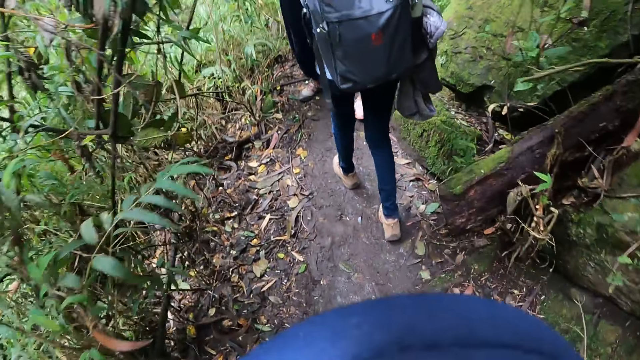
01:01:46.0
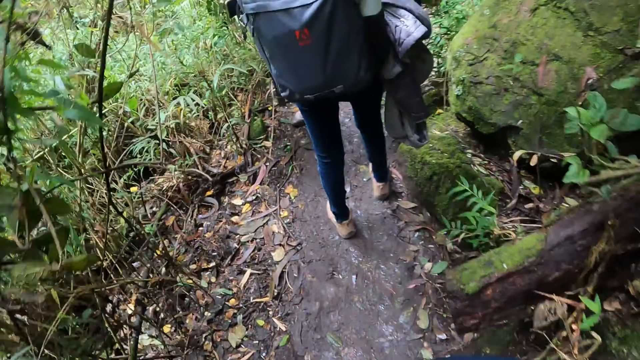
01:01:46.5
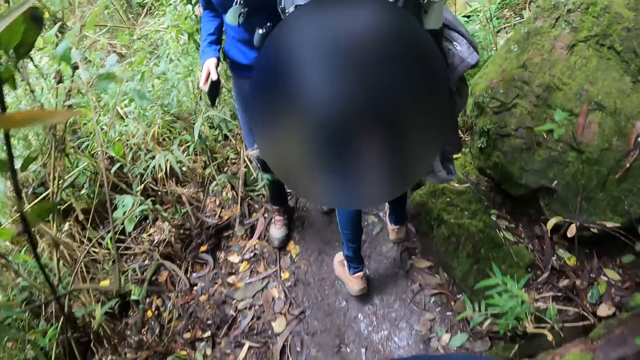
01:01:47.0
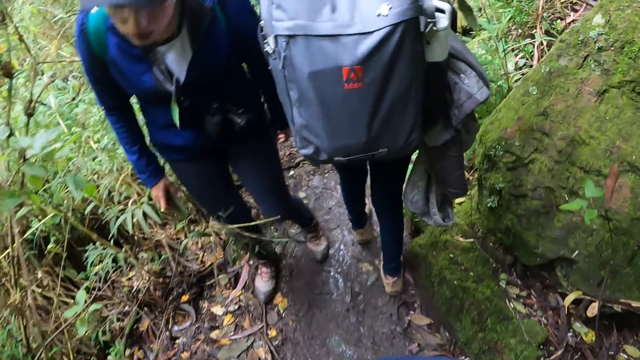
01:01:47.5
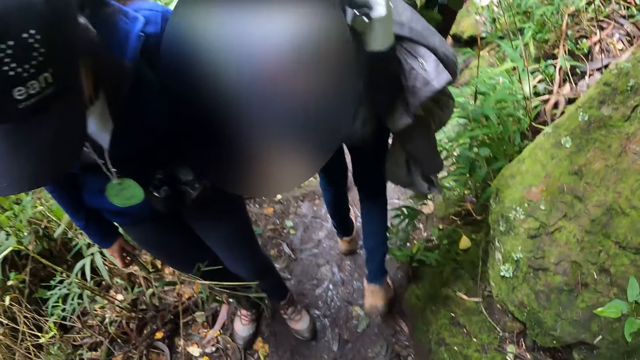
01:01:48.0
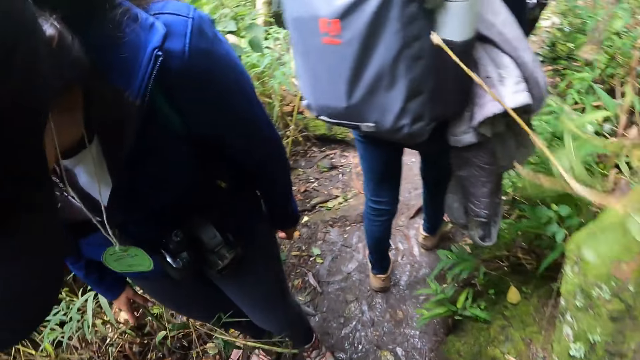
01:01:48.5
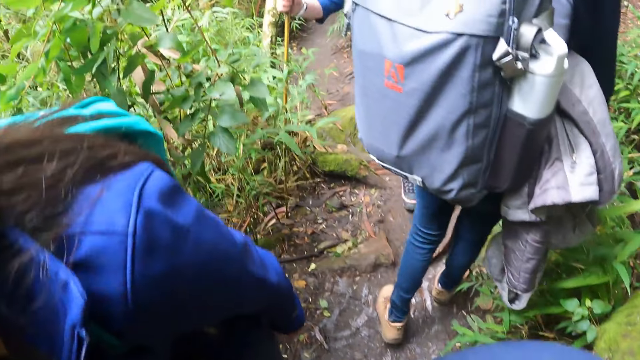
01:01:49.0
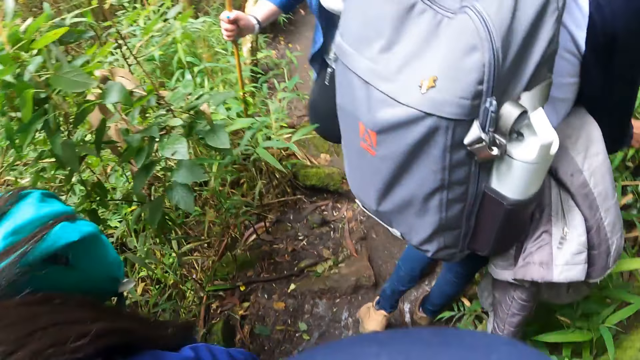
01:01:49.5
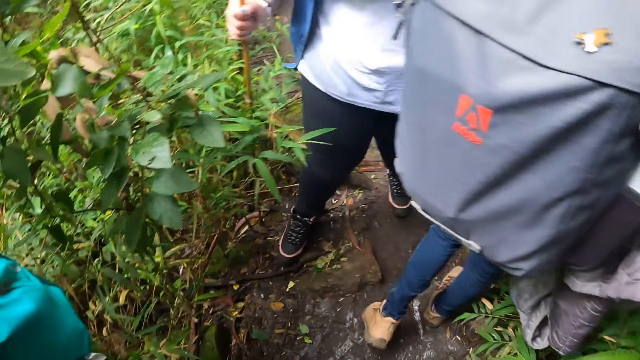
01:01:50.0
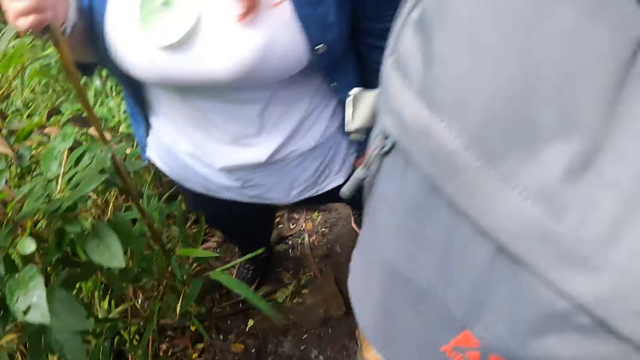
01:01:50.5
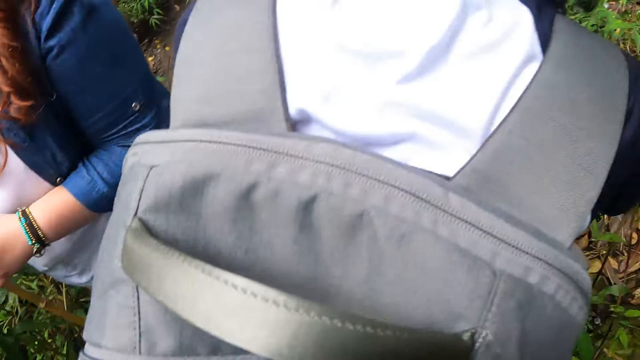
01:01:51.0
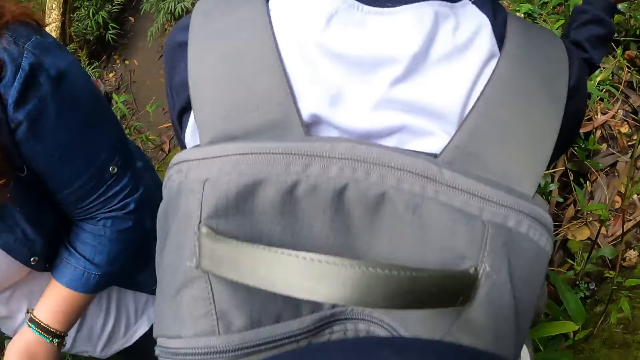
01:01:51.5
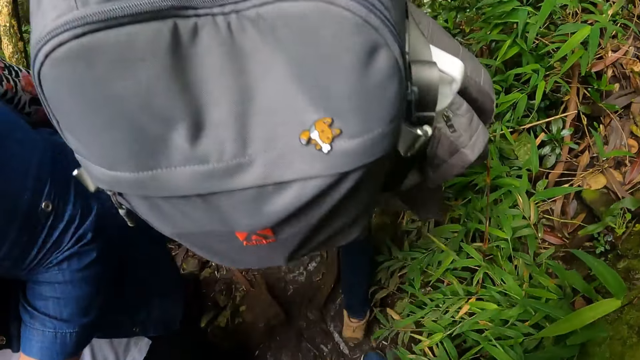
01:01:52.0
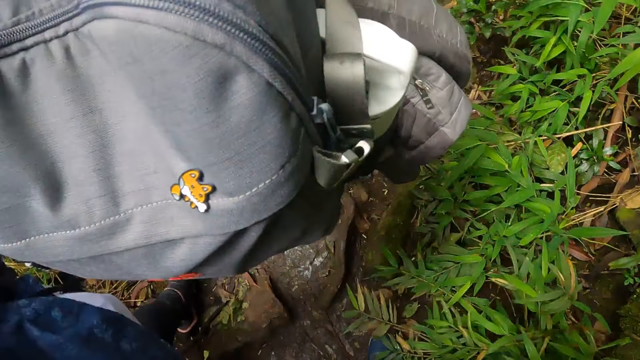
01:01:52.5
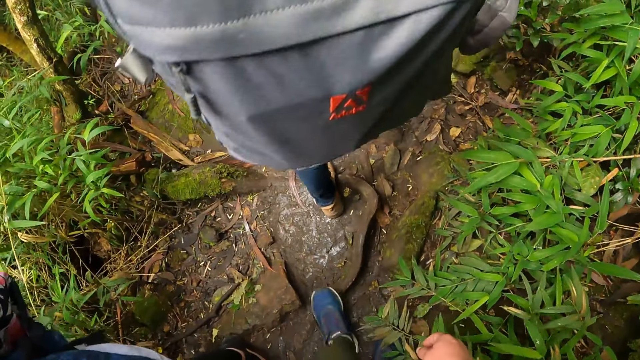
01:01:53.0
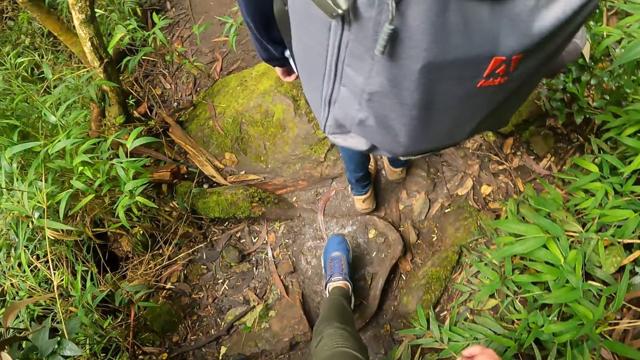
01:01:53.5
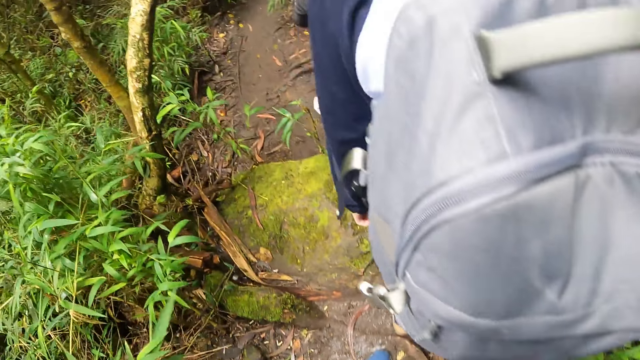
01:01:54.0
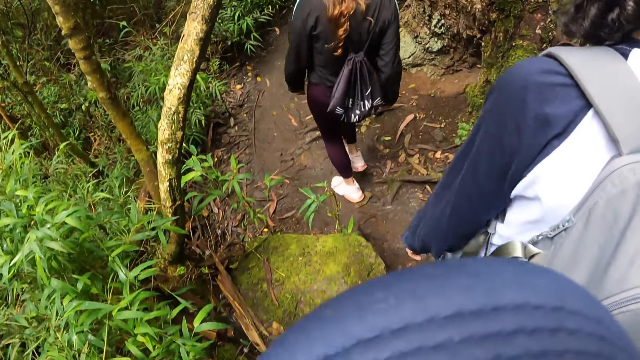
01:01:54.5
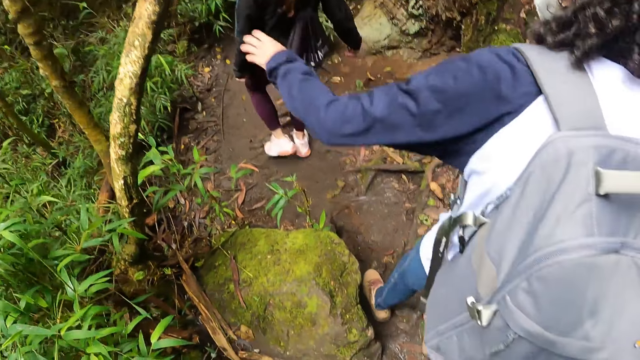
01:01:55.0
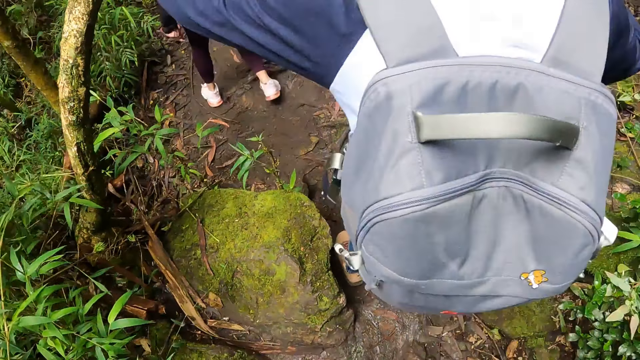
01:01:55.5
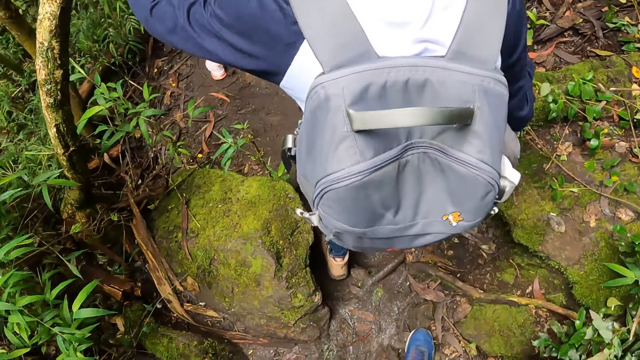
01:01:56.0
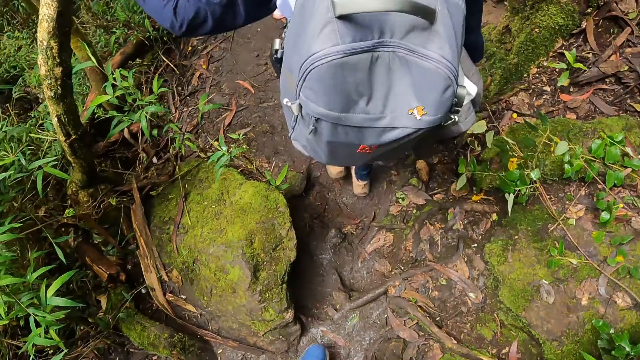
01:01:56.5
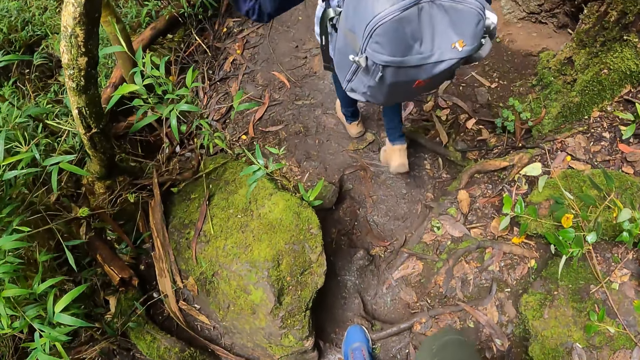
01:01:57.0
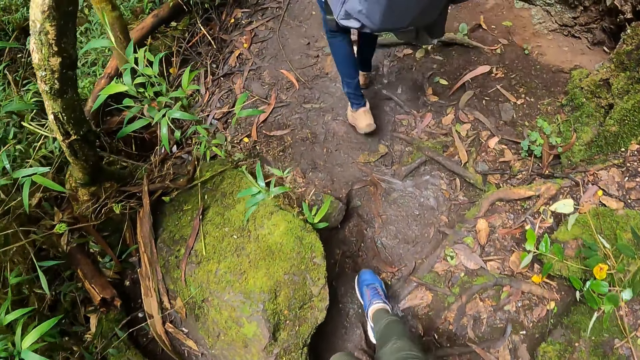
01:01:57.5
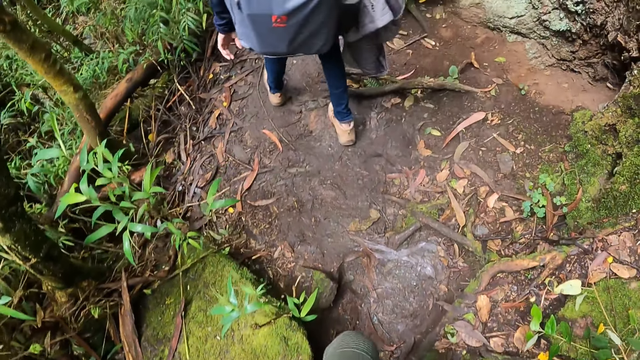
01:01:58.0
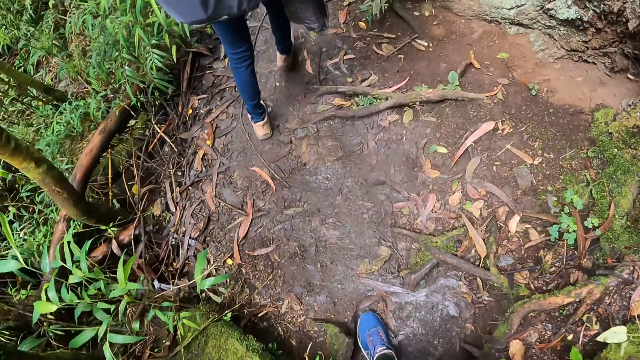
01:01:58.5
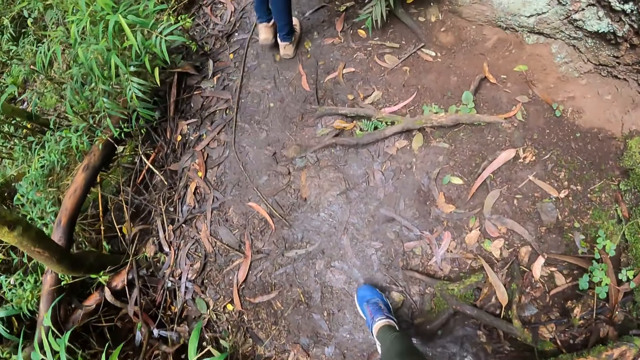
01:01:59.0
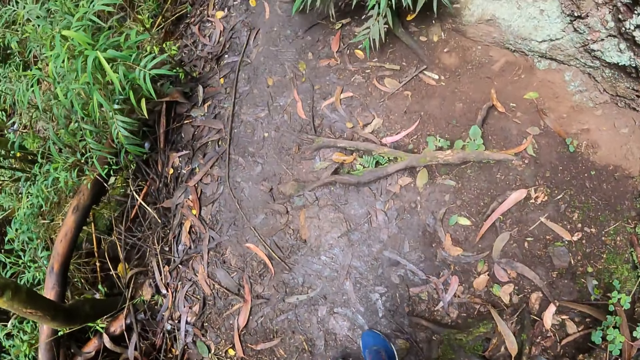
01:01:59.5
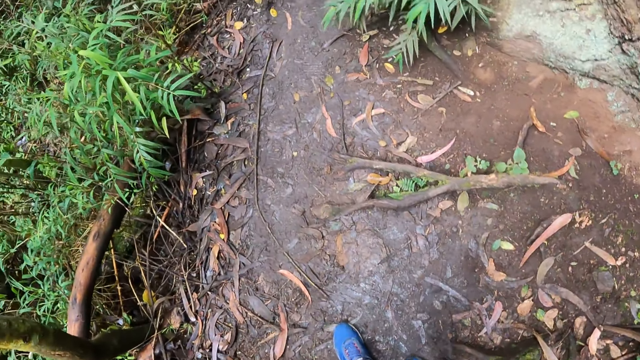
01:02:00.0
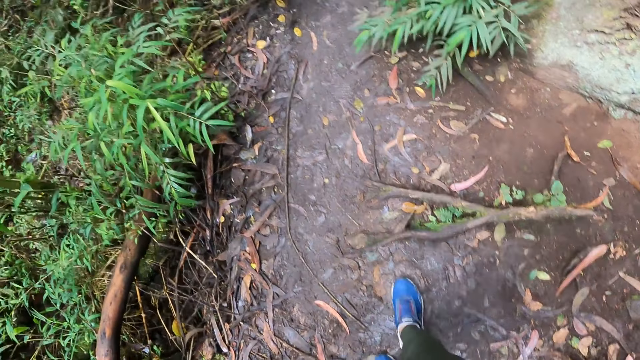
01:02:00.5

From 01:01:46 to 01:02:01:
The camera wearer walks past a woman. A person takes a hike on the mountain. The camera wearer walks past another woman. Another person holds a tree. The camera wearer hikes with four people on the mountain.

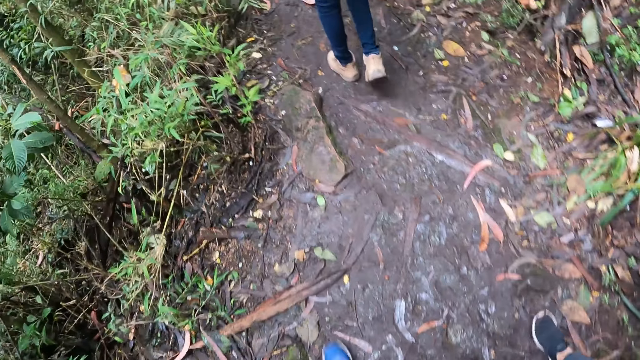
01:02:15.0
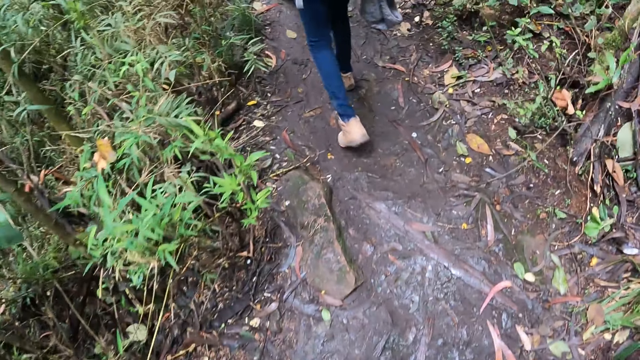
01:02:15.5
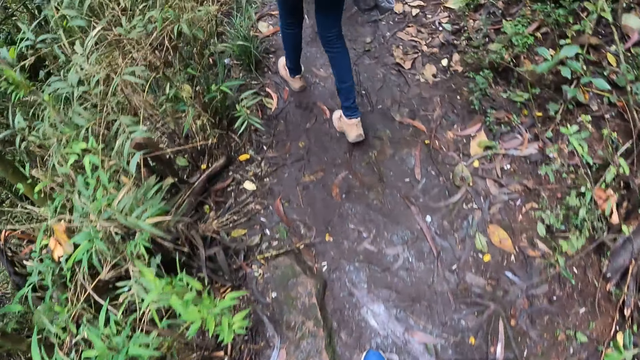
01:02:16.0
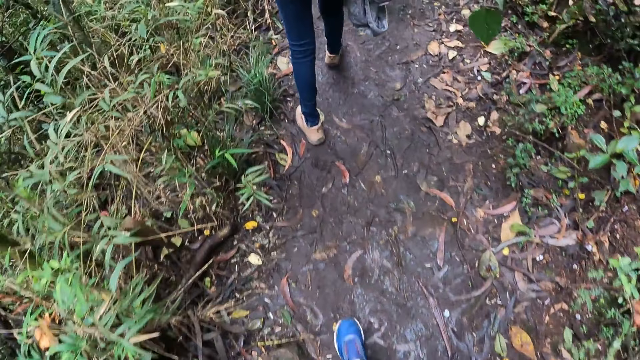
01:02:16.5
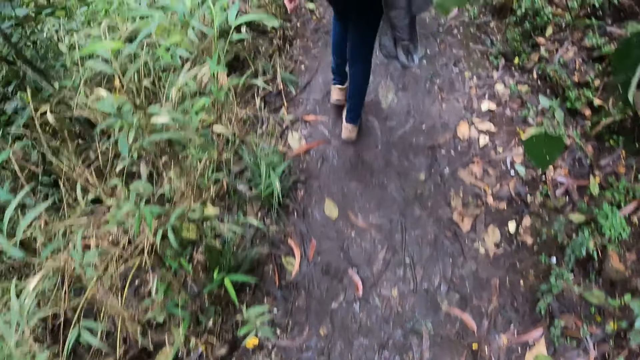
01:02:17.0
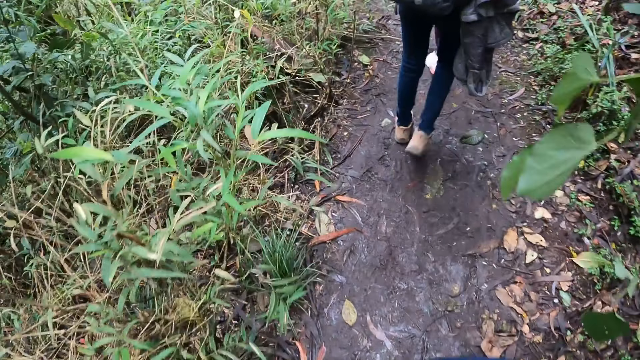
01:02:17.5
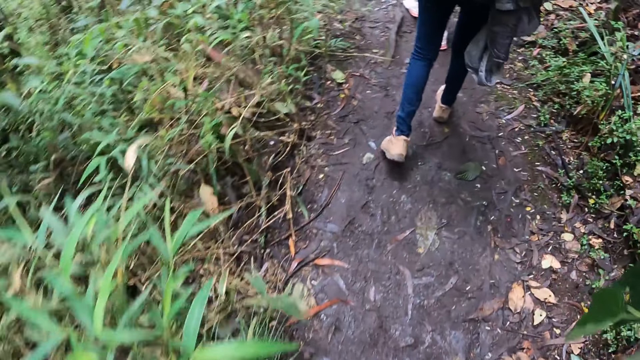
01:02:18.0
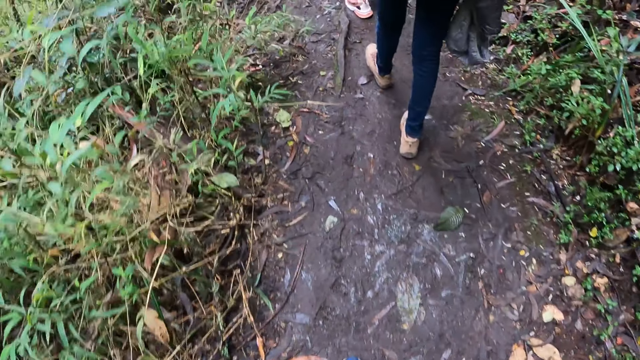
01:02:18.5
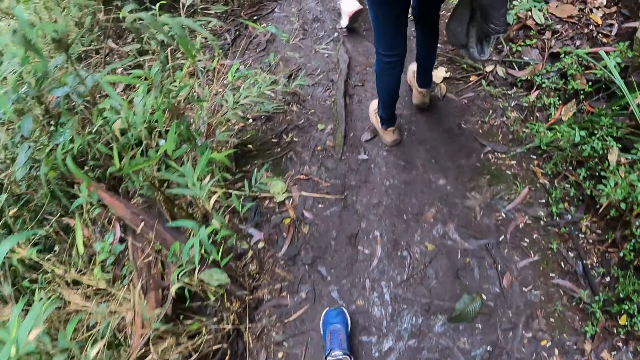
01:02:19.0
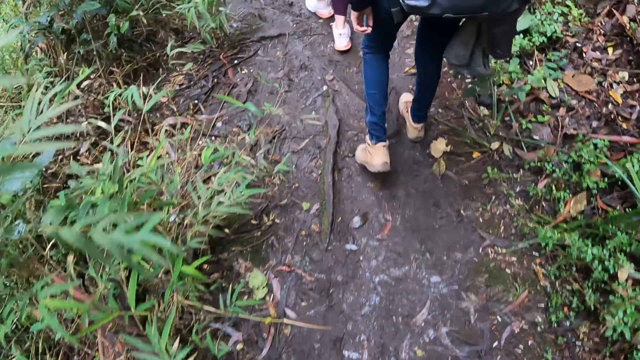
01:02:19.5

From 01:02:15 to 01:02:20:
The camera wearer takes a hike on a mountain.
